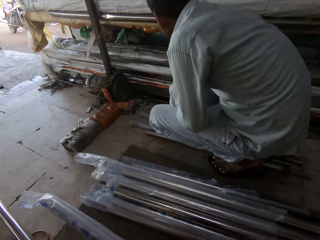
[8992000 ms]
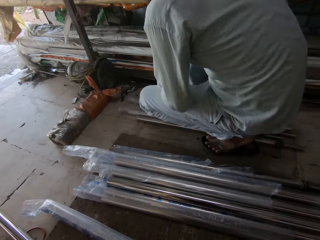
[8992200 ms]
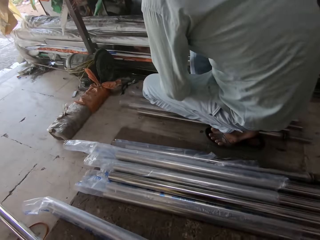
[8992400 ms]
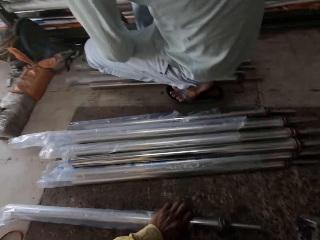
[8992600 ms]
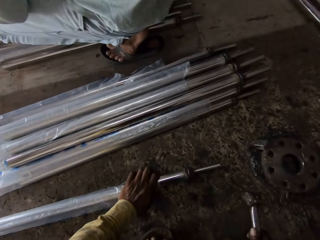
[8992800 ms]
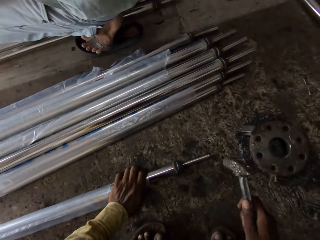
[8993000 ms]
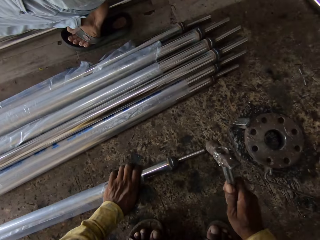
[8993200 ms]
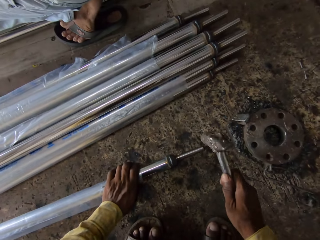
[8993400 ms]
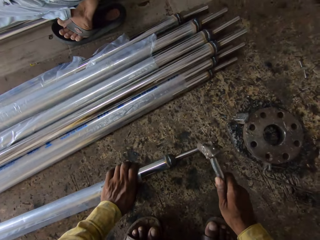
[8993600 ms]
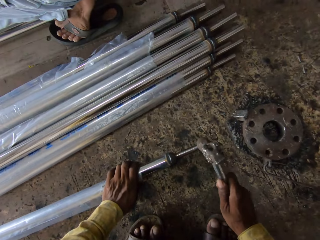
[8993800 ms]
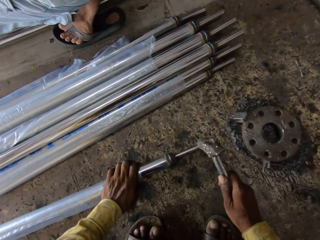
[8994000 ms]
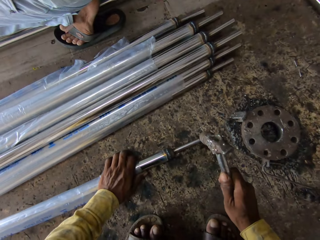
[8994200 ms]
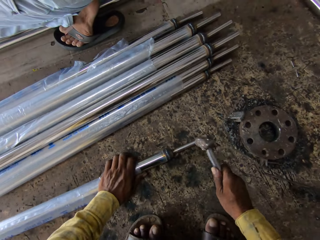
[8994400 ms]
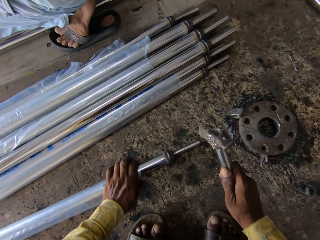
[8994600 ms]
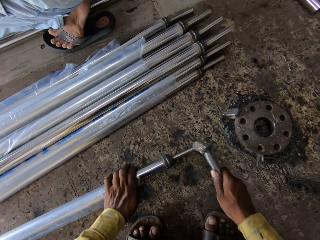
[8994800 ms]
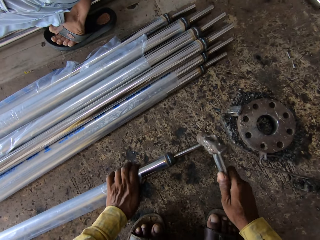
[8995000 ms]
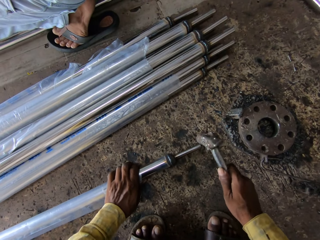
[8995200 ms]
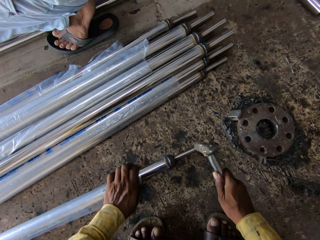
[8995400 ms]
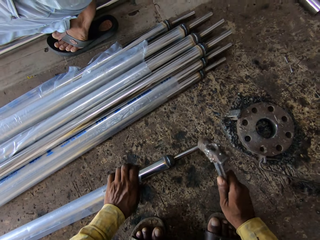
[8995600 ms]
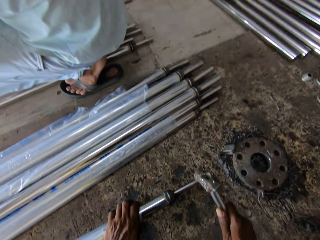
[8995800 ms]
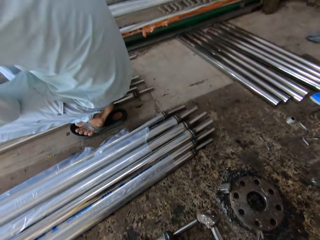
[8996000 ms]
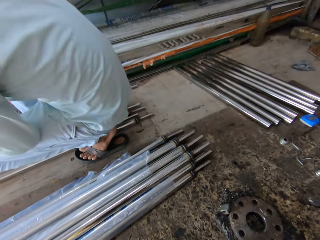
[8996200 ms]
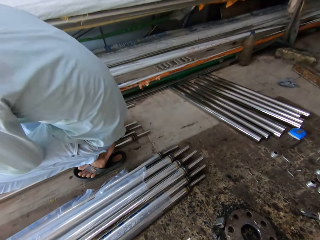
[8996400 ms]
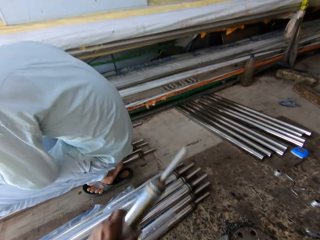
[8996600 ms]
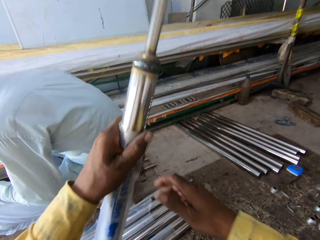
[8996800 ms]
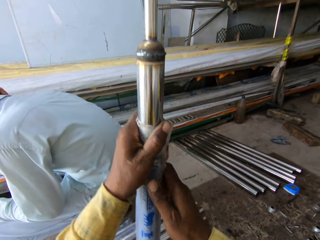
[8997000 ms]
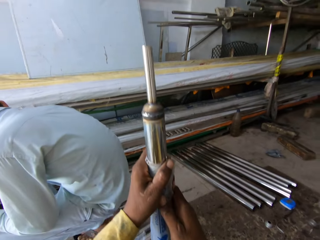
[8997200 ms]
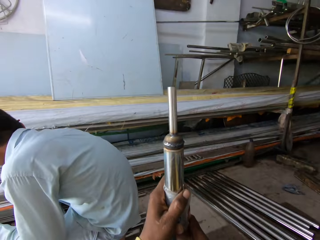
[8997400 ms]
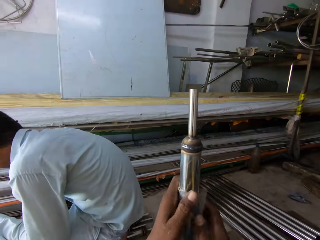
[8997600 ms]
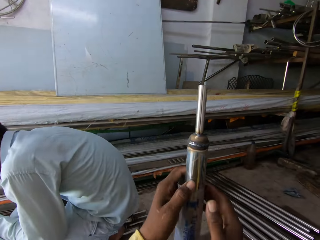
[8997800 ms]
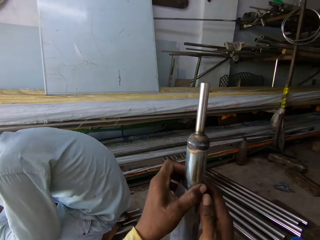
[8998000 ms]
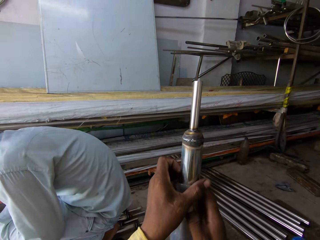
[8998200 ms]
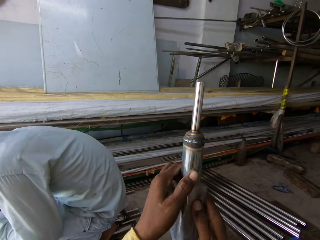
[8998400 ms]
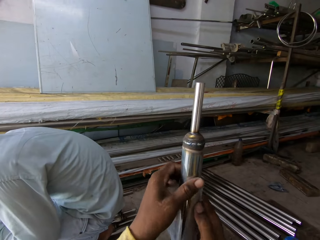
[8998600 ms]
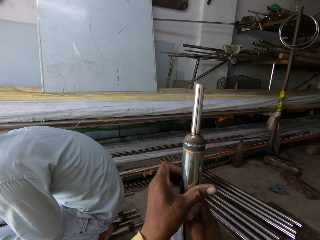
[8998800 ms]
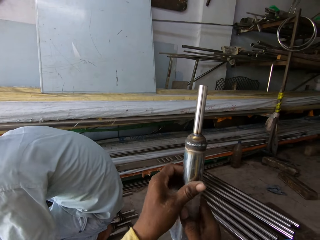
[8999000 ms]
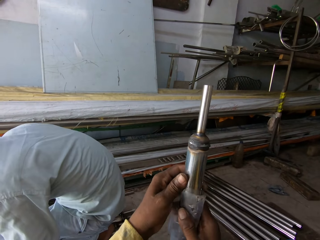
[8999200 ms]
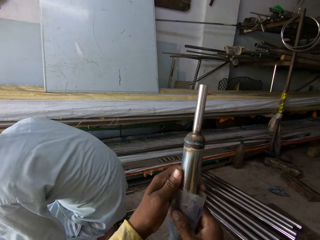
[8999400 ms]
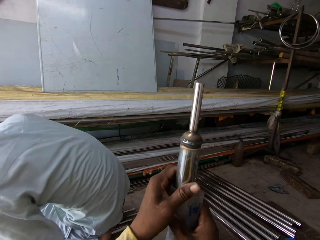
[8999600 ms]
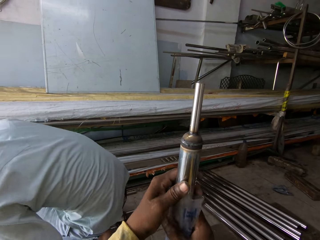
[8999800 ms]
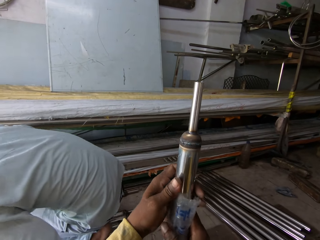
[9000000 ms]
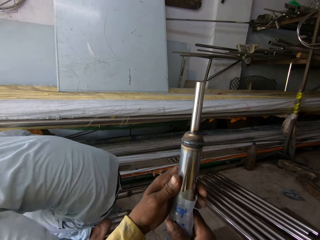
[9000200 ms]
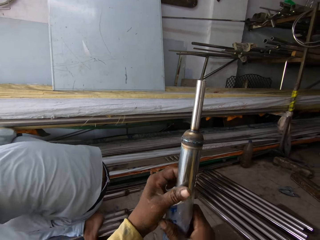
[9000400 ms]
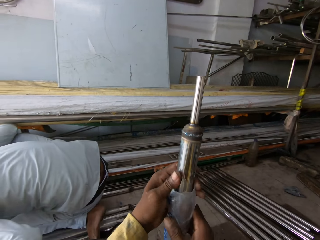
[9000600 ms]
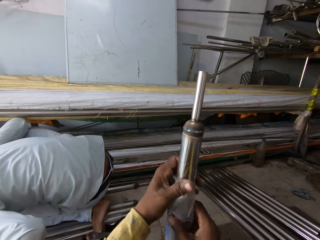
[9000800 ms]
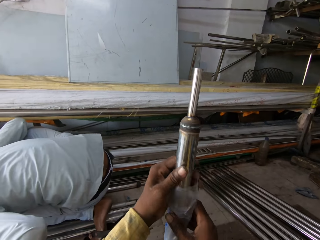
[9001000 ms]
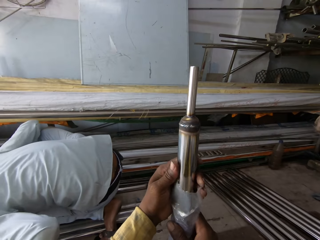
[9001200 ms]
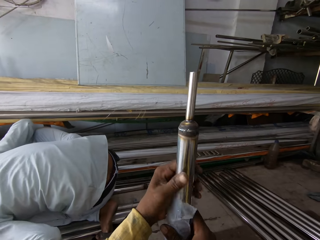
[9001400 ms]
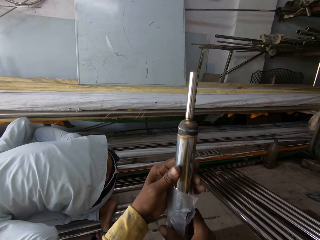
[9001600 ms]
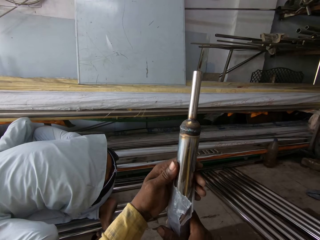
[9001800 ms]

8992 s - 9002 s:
The camera wearer moves the metal rod. They put the metal rod on the ground. They lift the hammer. They hit the metal rod with the hammer. They look around. They stand the metal rod. They lift the metal rod. They look at the metal rod.

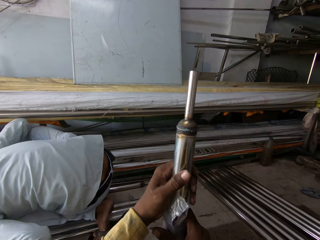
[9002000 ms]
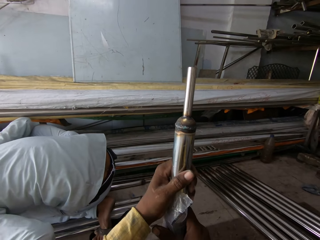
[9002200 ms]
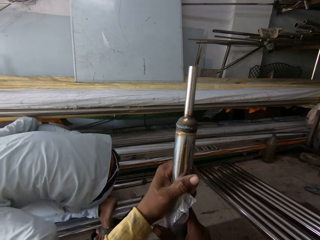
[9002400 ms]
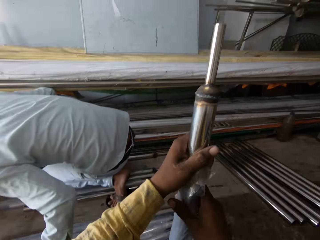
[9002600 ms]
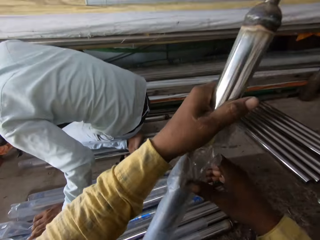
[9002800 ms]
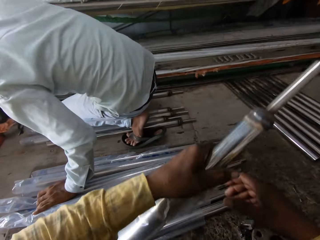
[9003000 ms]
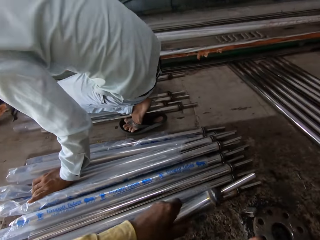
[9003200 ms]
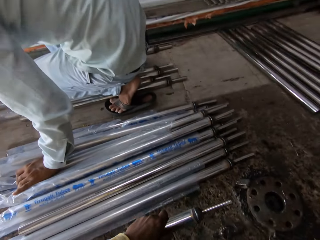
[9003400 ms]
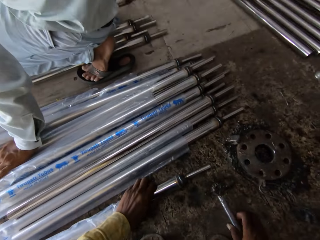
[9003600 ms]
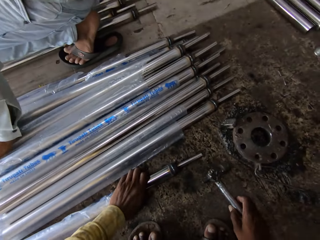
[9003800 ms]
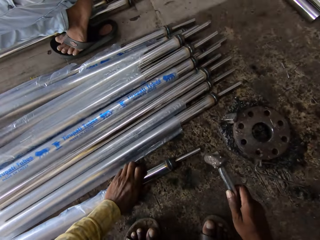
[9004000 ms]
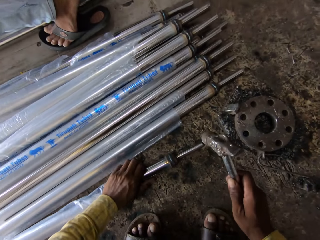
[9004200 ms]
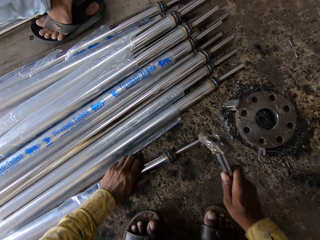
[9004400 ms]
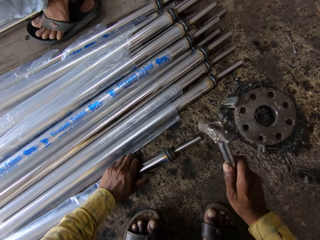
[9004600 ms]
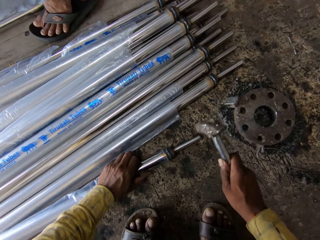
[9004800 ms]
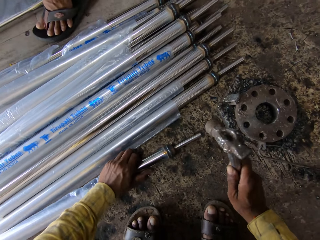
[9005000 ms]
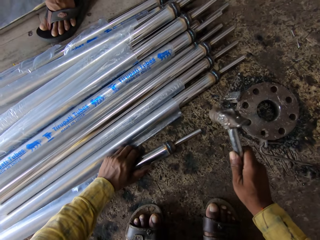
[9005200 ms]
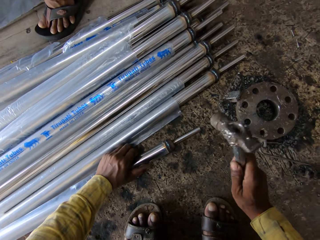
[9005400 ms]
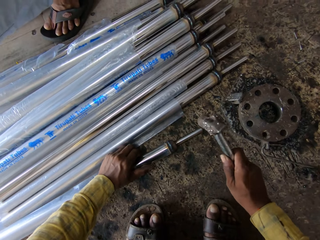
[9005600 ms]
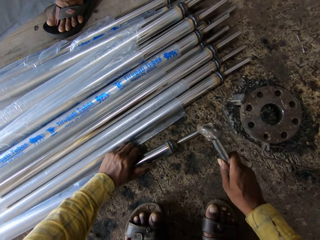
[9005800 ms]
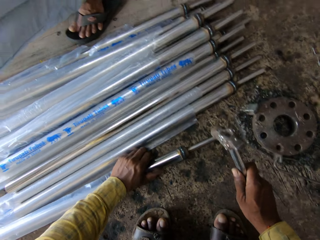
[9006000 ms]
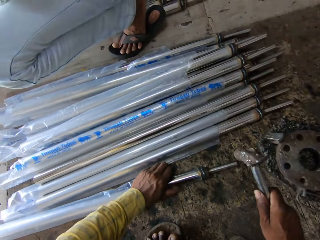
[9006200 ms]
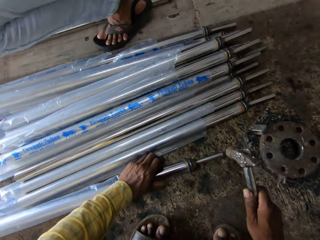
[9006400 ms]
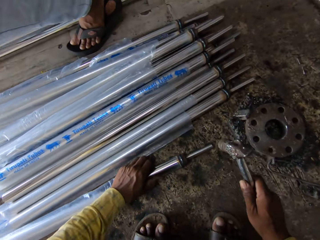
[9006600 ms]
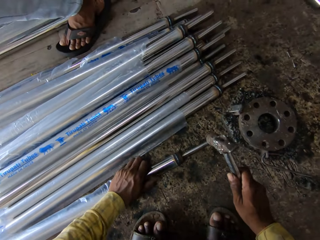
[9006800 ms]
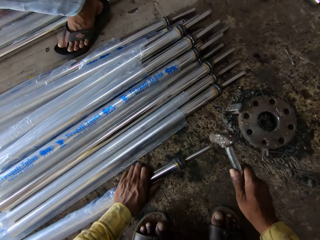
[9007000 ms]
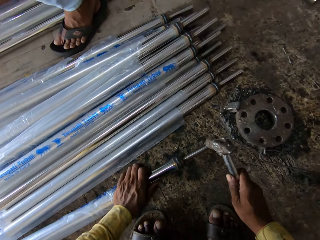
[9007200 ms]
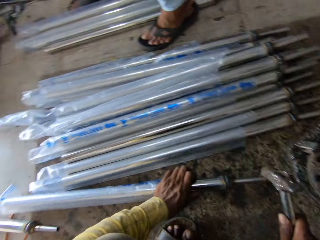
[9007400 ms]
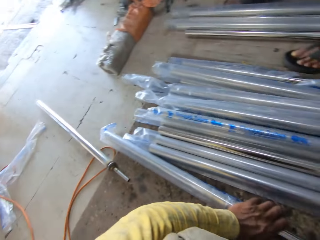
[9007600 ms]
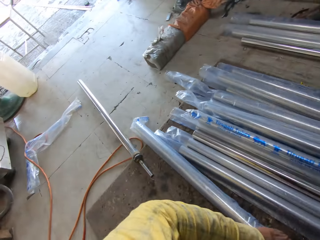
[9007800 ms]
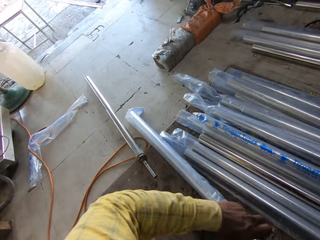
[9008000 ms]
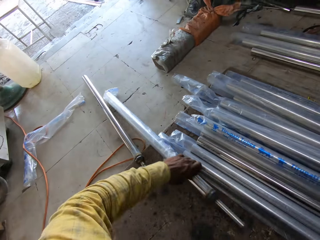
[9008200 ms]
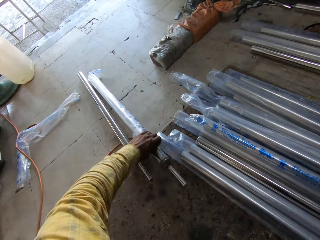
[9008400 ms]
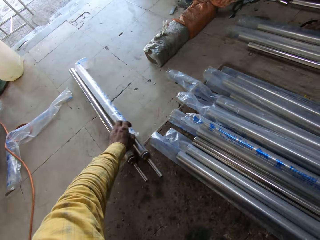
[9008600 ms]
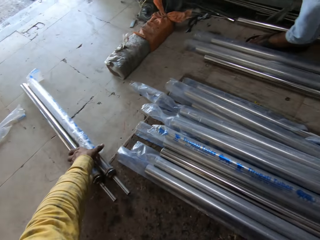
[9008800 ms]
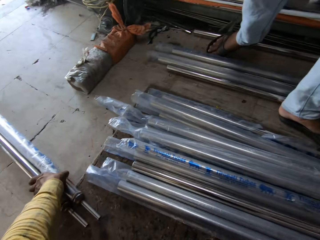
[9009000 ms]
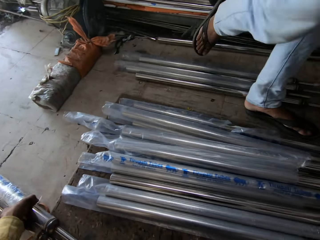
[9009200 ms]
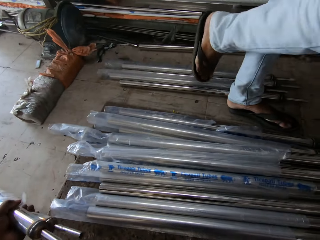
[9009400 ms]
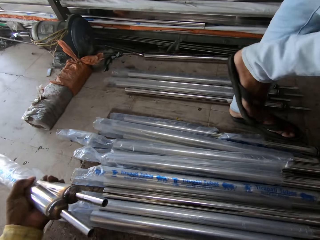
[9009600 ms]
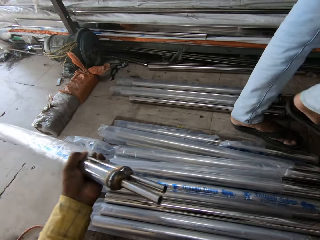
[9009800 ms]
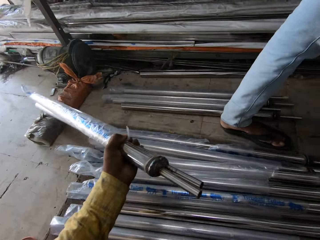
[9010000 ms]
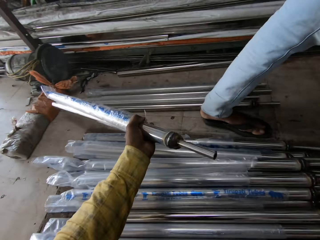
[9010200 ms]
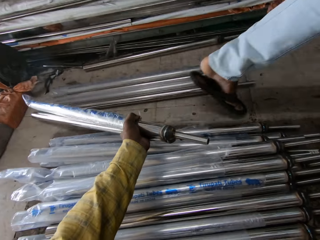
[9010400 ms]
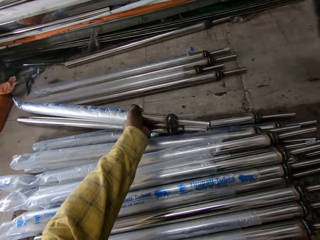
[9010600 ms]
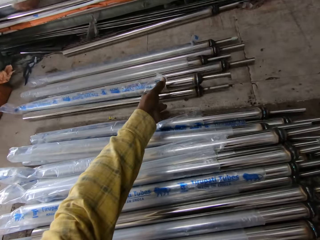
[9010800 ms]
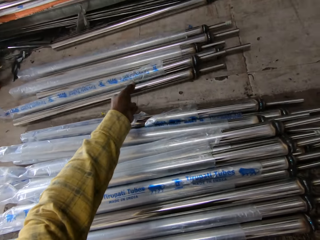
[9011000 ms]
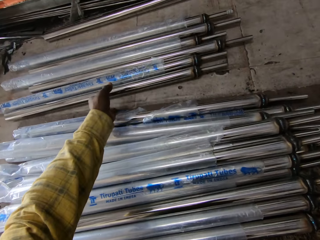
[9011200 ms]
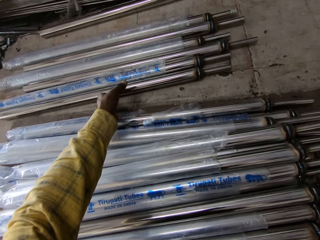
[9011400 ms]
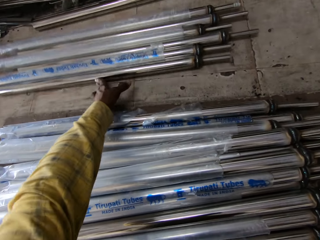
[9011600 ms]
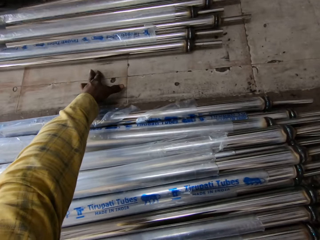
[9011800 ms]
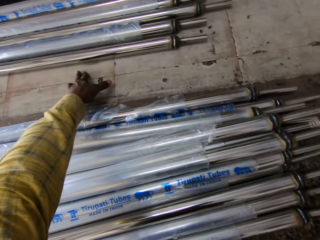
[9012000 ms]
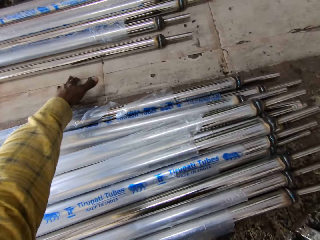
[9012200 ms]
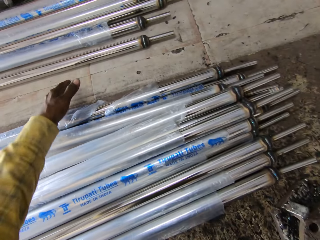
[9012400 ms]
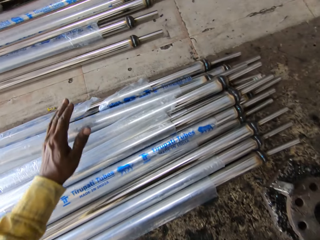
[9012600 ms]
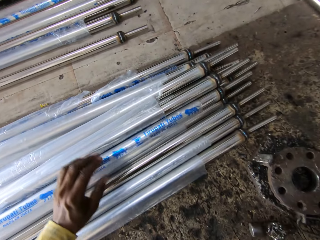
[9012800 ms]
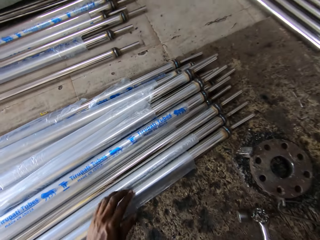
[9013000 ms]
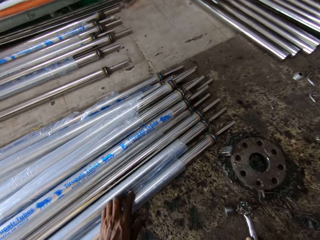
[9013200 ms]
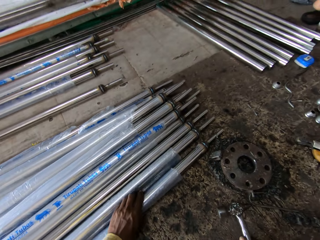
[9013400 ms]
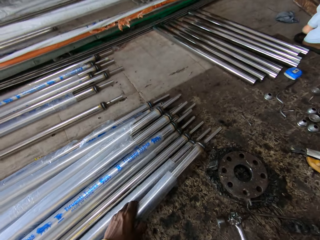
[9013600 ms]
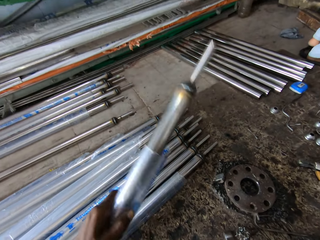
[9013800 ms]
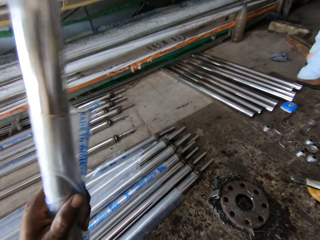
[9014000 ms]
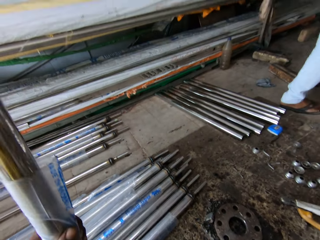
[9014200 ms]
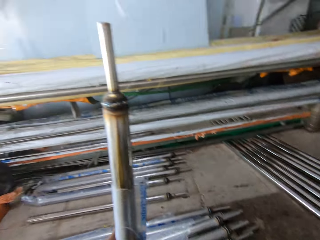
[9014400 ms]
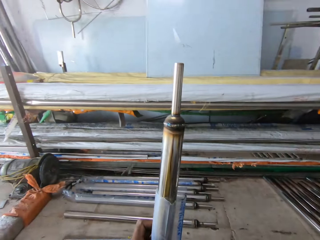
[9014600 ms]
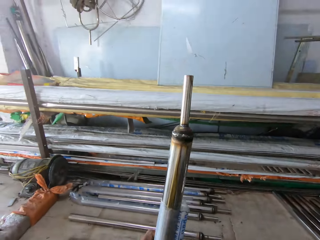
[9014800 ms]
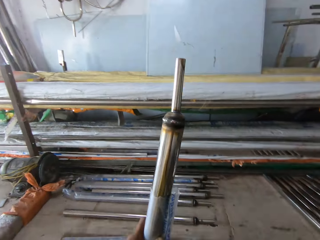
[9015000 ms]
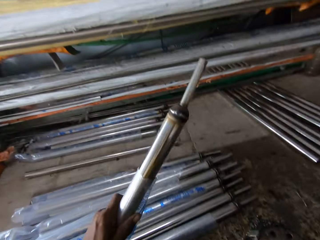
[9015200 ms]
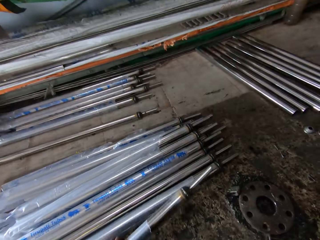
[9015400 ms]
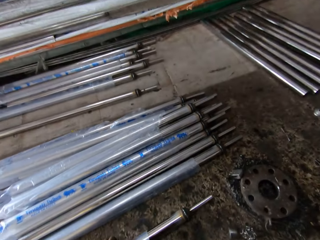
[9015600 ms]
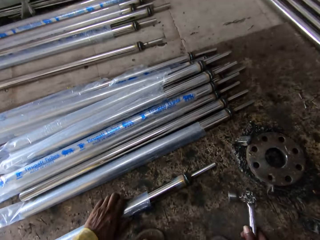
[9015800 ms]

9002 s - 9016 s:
The camera wearer moves the metal rod. They put the metal rod on the ground. They lift the hammer. They hit the metal rod with the hammer. A man stands up. The camera wearer hits the metal rod with the hammer. They look around. They push the metal aside. They hold the metal rods. They take the metal rods. They lift the metal rods. The man walks around. The camera wearer moves the metal rod. They put the metal rods aside. They push the metal rods. They pull back the left hand. They pick up a metal rod. They lift the metal rod. They stand the metal rod. They look at the metal rod. They move the metal rod.
